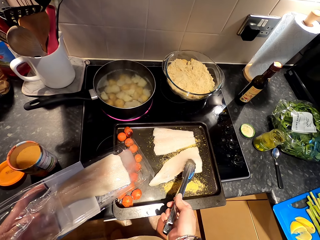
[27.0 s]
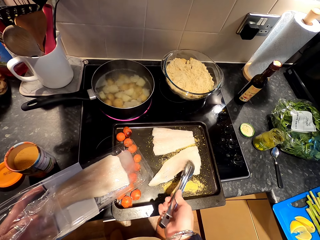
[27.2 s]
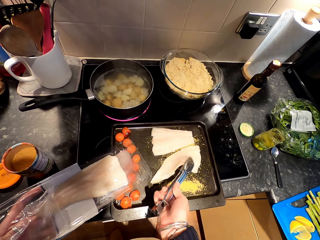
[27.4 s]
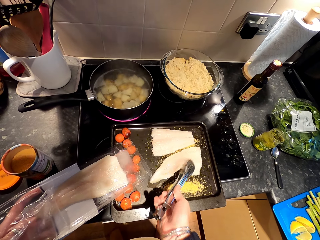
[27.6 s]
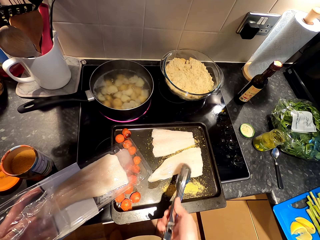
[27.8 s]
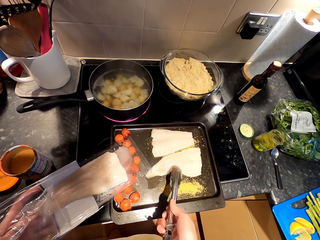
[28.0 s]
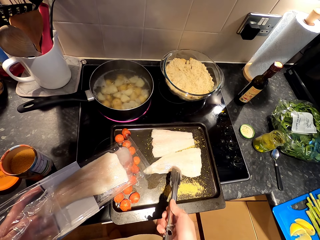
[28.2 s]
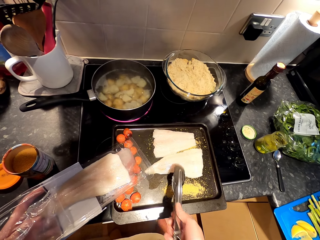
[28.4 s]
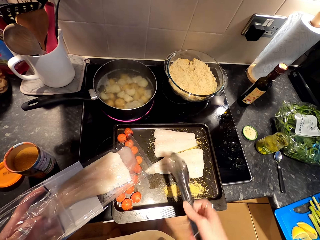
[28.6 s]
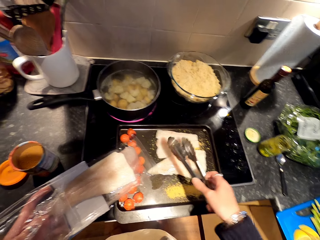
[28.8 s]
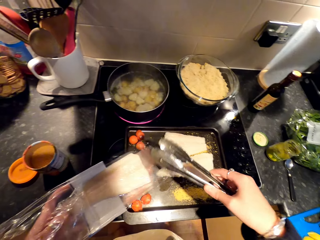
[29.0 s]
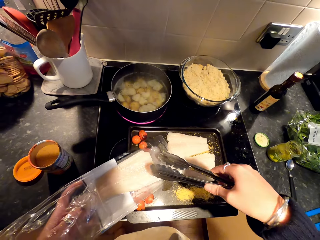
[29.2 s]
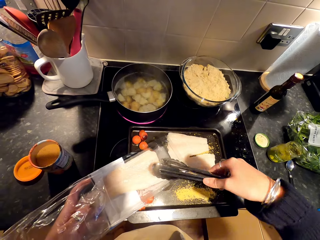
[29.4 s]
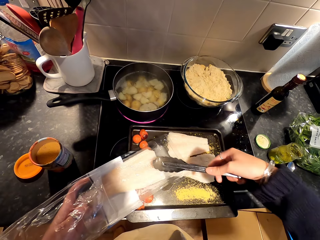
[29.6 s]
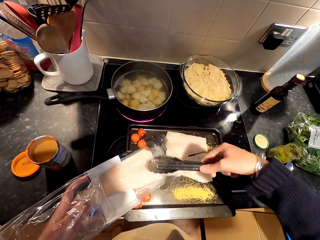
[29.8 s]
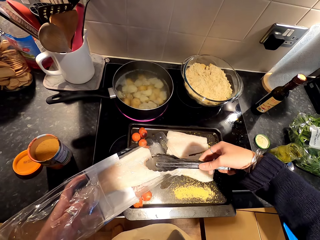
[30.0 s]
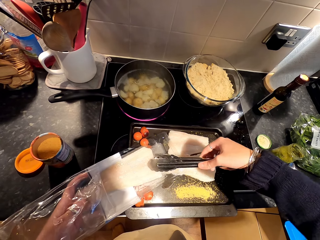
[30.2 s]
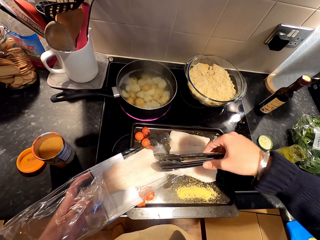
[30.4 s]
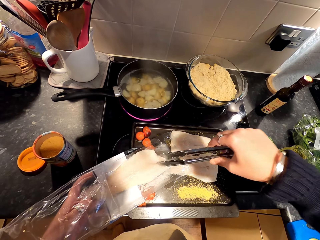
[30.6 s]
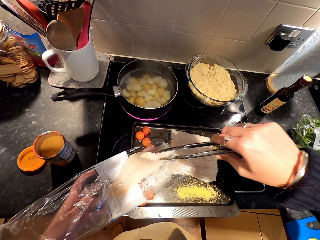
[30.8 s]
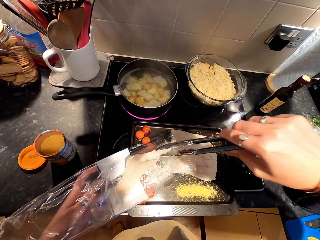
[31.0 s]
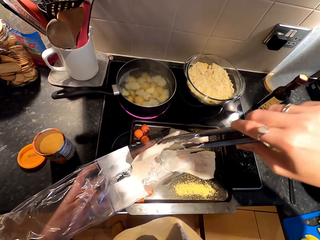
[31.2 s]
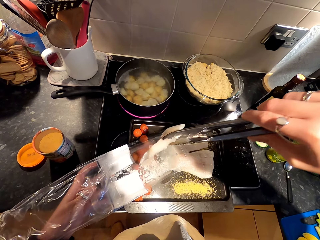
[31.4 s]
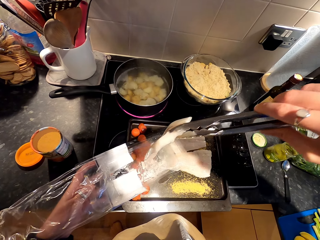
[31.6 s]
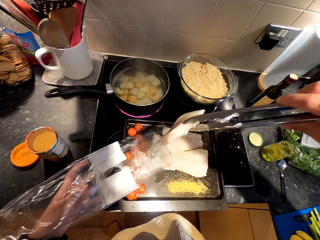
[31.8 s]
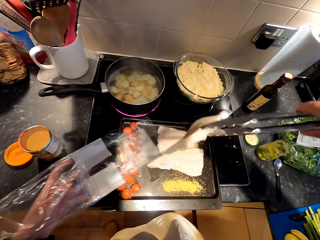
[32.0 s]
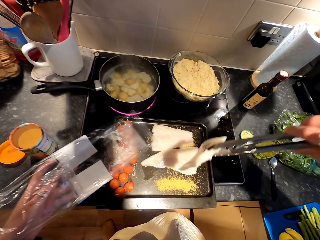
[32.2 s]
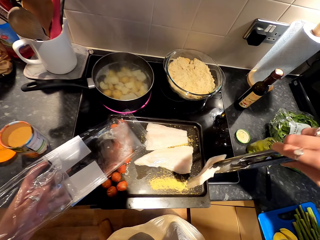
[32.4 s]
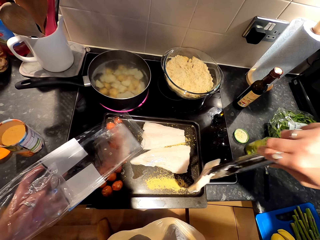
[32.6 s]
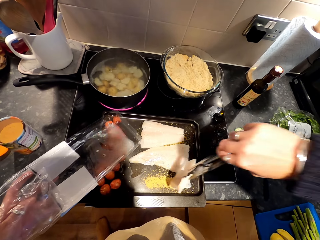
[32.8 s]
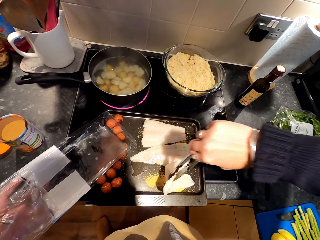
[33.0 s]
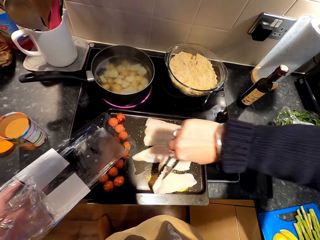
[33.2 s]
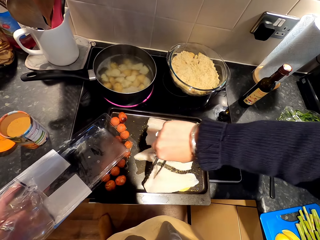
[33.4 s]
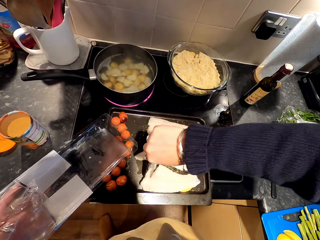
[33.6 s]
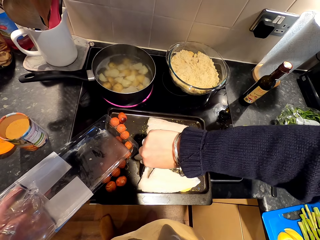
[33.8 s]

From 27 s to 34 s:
The camera wearer puts meat in the pan. They pick the meat with a clipper.

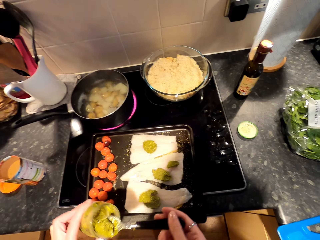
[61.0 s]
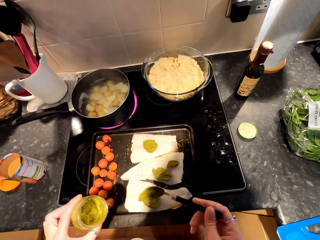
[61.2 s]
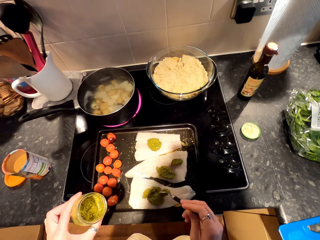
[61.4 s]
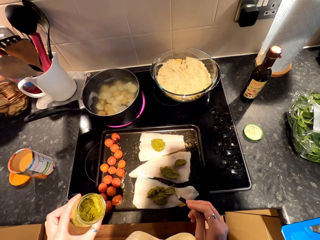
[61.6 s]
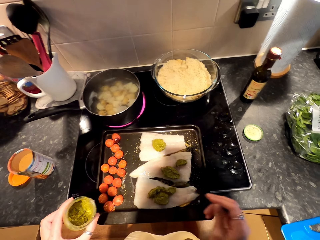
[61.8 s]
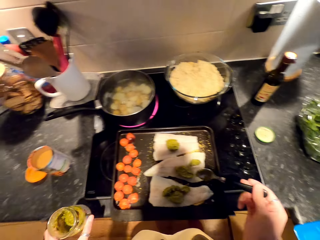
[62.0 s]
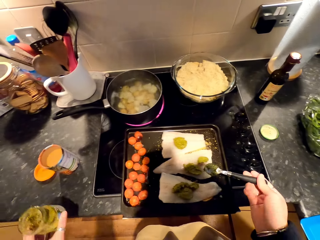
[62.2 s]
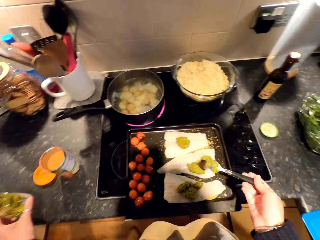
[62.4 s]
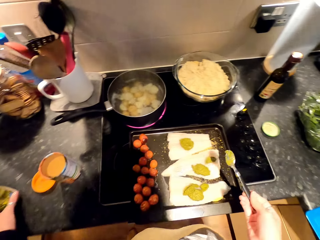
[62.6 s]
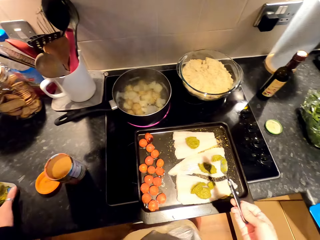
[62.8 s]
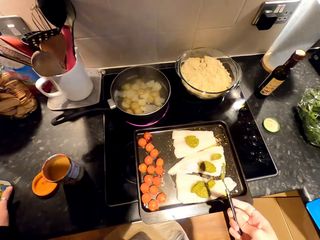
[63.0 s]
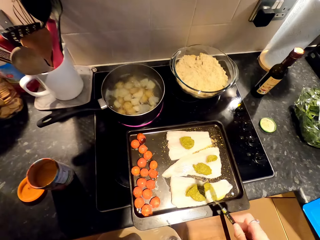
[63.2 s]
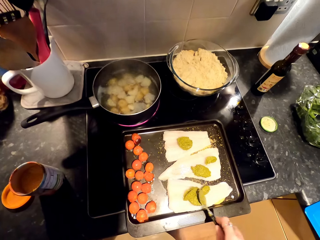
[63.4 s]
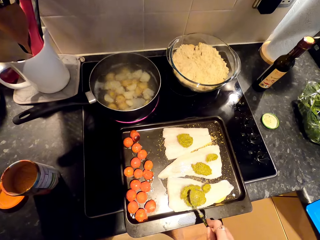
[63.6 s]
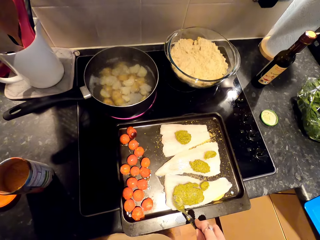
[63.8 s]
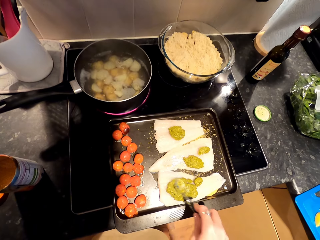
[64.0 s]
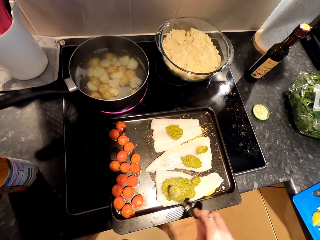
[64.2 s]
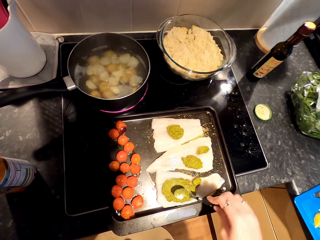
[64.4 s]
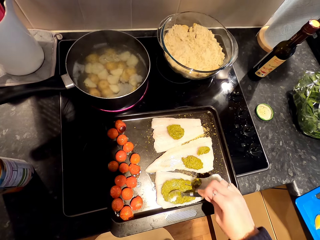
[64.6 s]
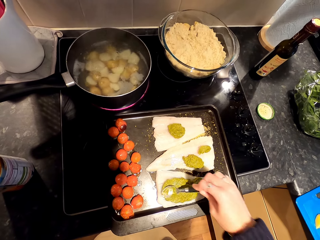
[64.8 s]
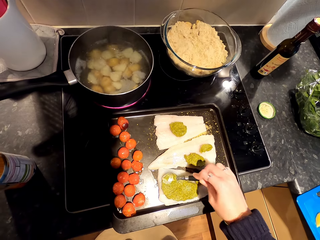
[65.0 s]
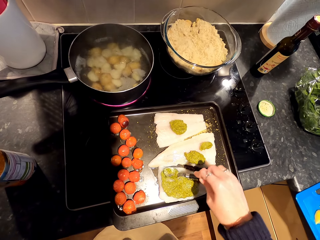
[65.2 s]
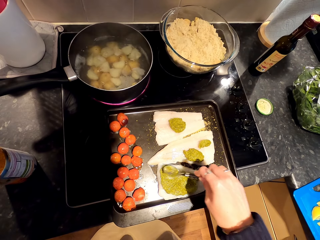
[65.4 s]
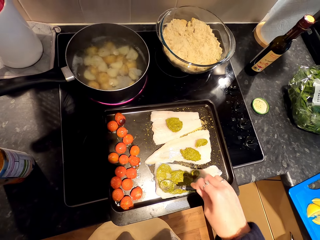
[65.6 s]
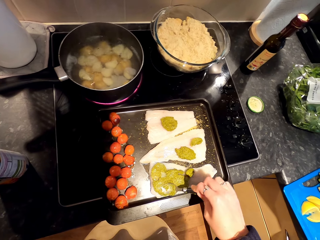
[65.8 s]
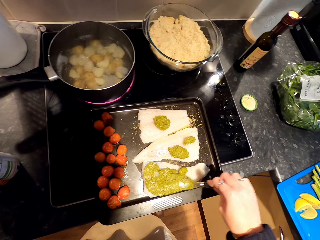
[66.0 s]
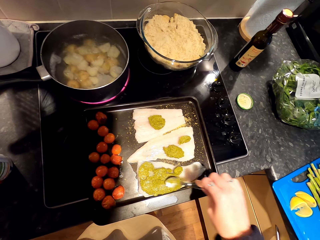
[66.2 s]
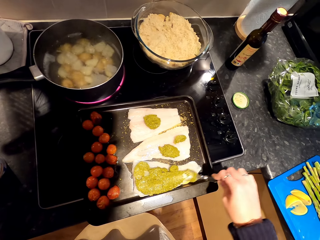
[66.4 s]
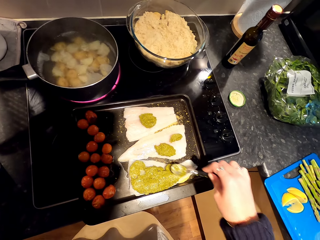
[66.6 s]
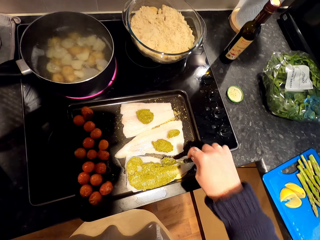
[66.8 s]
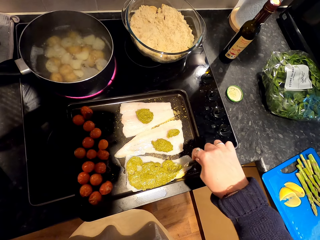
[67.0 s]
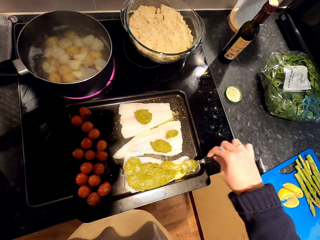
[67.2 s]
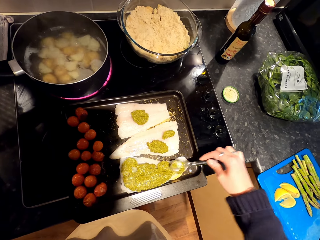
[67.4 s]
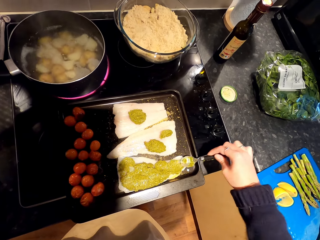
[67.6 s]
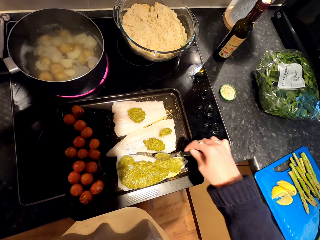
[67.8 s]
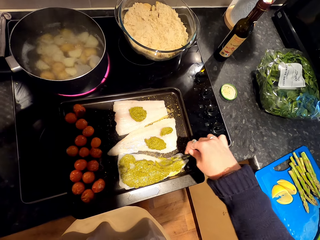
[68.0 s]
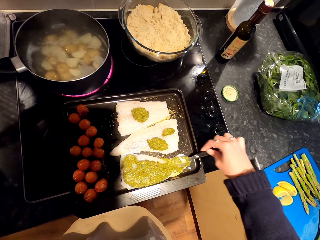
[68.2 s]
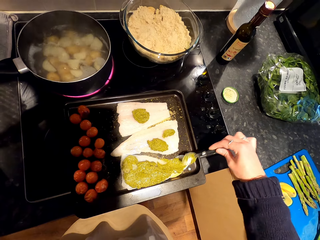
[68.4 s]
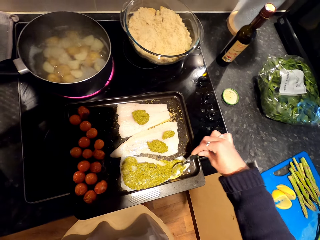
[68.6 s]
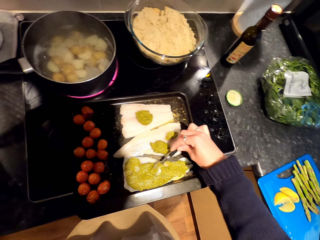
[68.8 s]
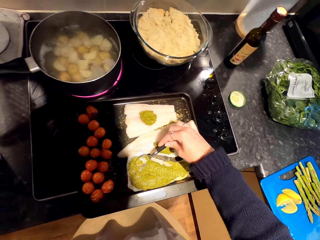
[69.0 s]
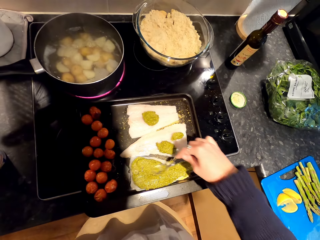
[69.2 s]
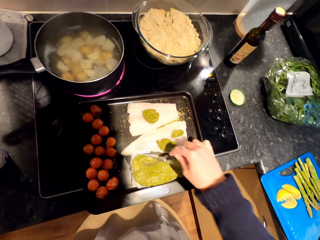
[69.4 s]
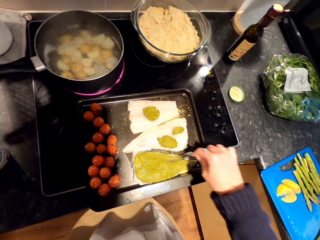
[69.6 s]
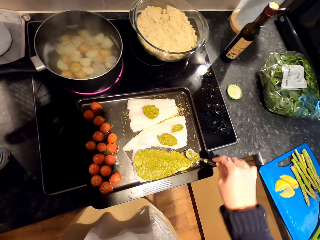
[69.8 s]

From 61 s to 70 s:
The camera wearer puts down something. They spread something on the meat.

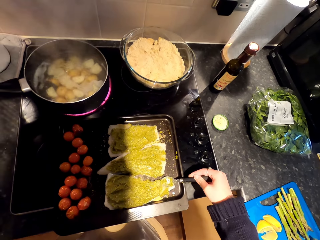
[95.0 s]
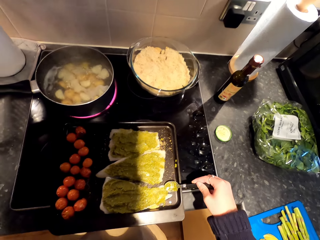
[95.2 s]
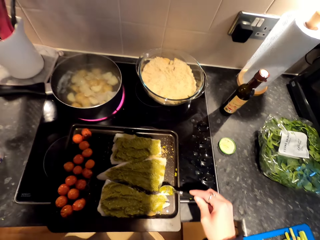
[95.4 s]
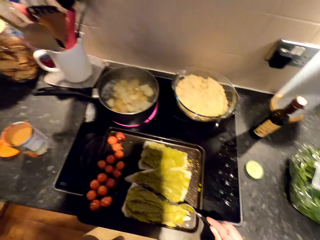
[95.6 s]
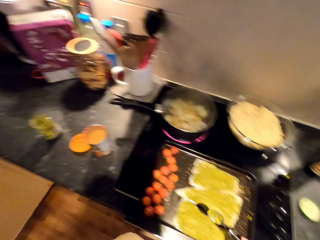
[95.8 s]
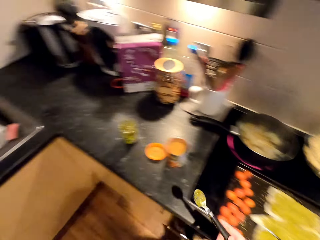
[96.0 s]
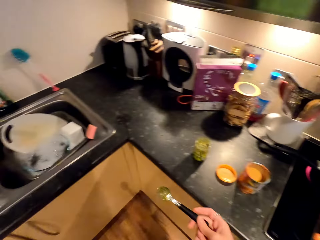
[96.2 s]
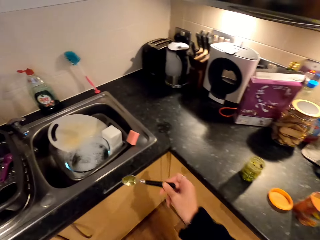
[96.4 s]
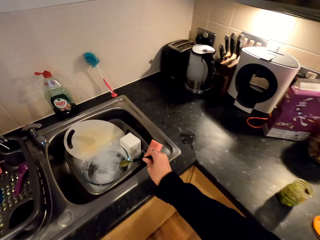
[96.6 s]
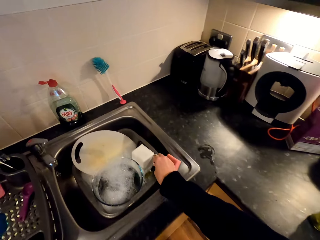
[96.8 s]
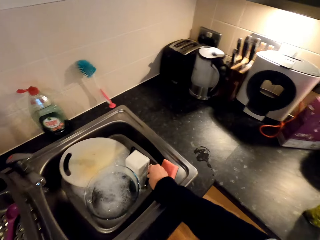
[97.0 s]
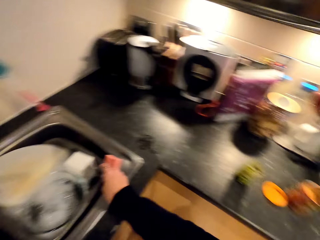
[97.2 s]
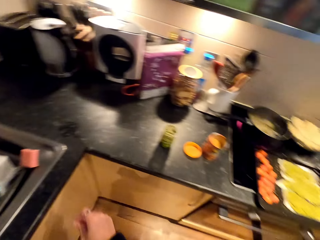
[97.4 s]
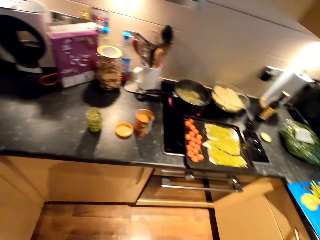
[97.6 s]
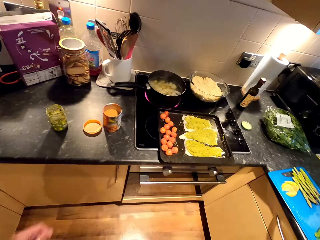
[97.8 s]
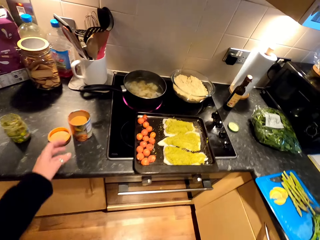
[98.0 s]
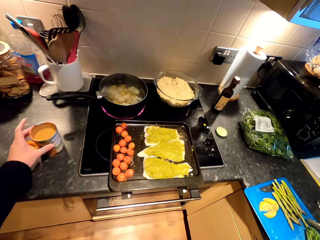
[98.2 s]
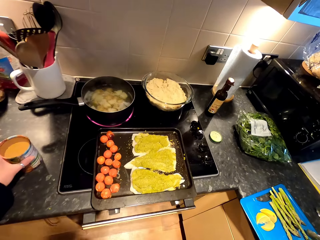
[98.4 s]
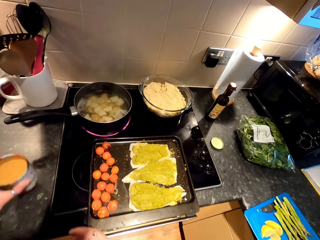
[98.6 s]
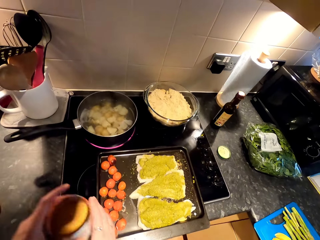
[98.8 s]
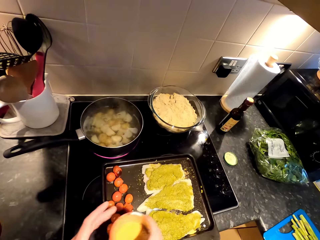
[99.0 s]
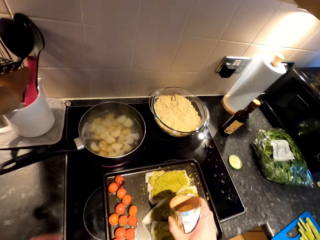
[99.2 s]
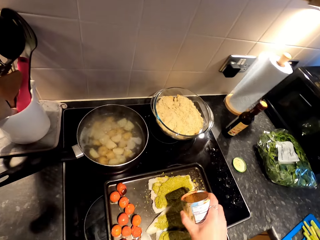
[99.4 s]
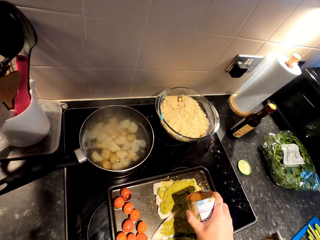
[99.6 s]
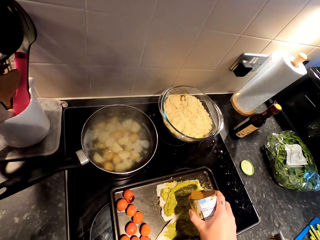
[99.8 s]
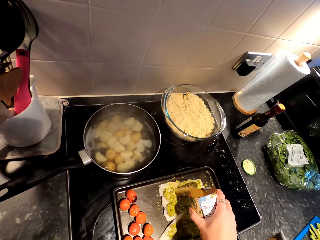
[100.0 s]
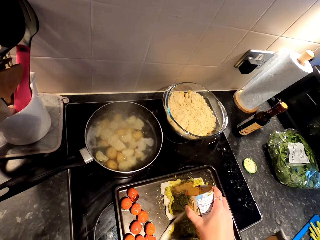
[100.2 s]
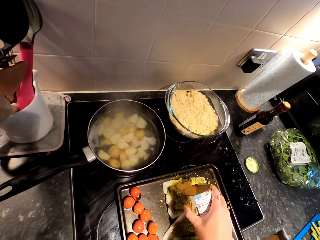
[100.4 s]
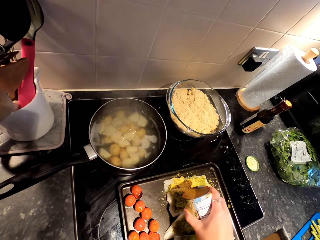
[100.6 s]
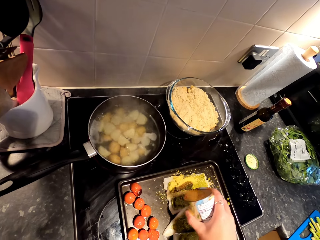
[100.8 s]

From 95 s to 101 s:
The camera wearer moves around. They put the spoon in the sink. They pick a tin from the counter. They pour spice on the fish fillet. They spread something on the meat.
